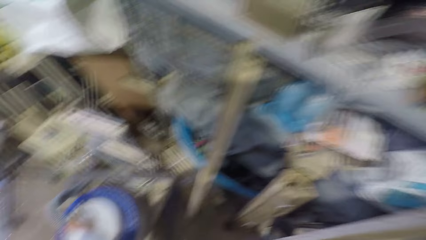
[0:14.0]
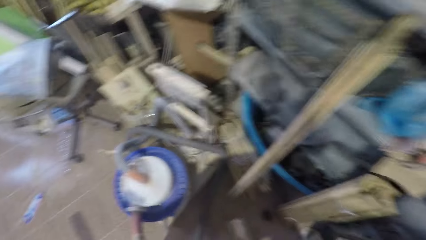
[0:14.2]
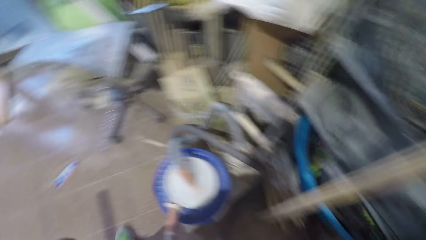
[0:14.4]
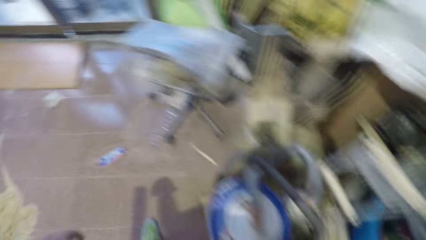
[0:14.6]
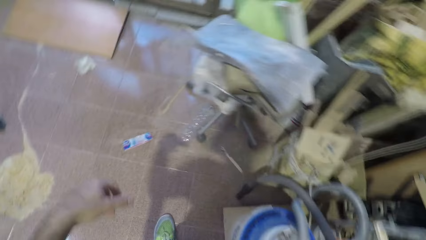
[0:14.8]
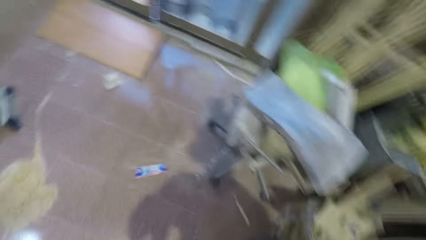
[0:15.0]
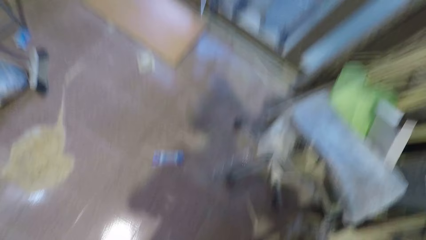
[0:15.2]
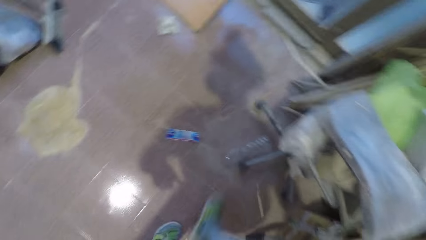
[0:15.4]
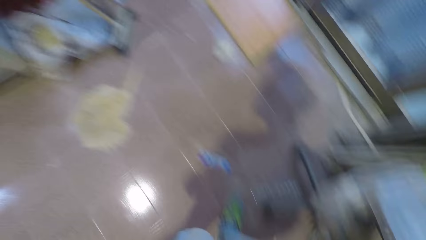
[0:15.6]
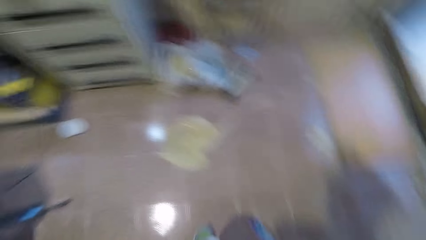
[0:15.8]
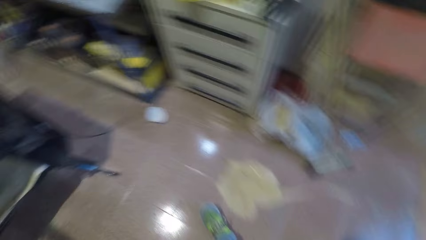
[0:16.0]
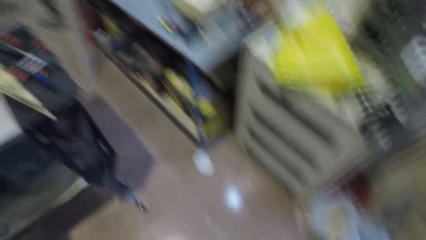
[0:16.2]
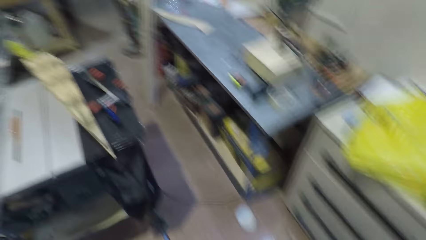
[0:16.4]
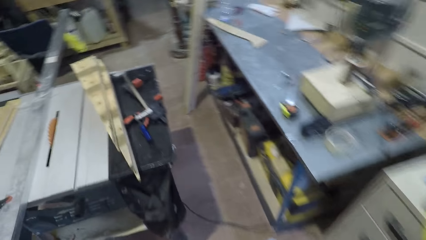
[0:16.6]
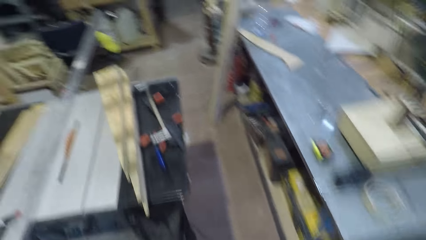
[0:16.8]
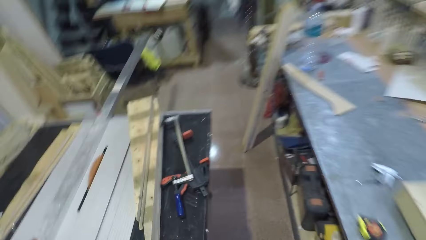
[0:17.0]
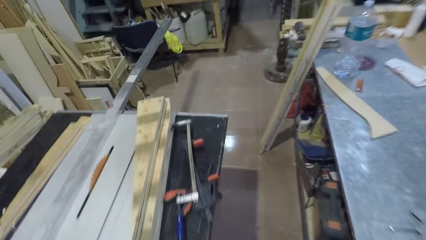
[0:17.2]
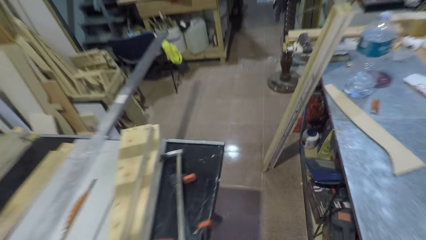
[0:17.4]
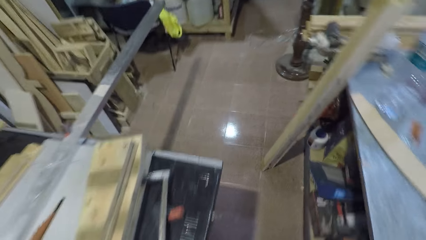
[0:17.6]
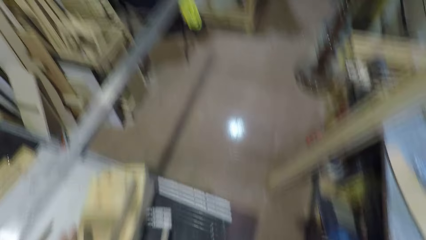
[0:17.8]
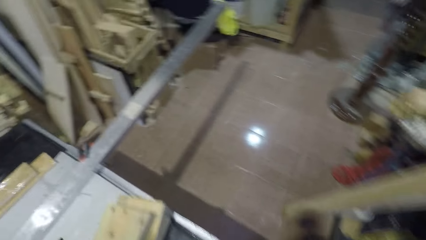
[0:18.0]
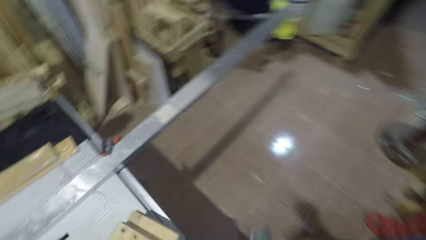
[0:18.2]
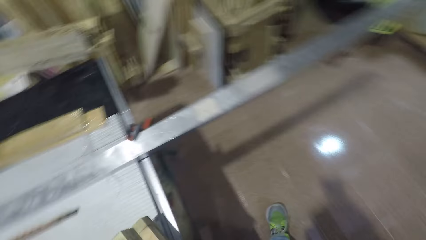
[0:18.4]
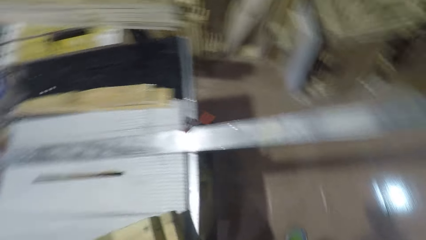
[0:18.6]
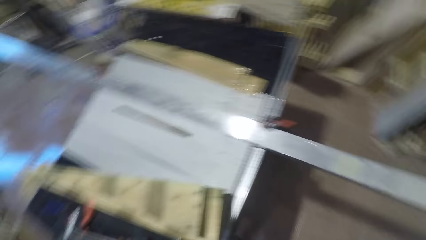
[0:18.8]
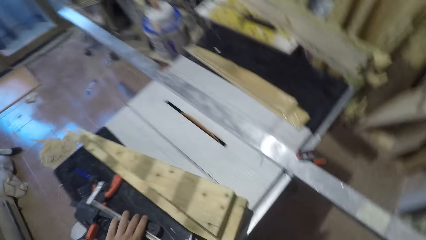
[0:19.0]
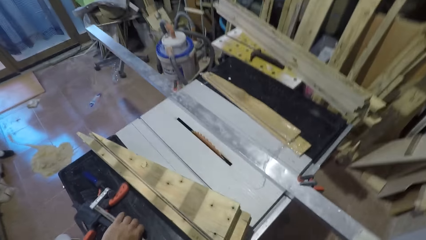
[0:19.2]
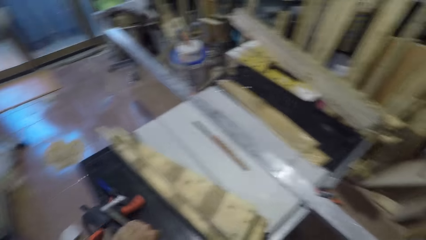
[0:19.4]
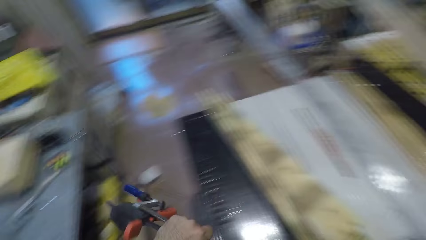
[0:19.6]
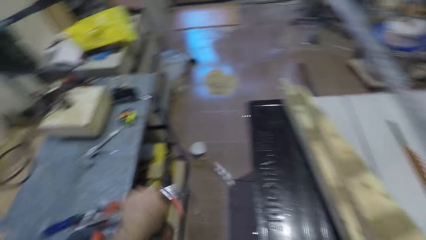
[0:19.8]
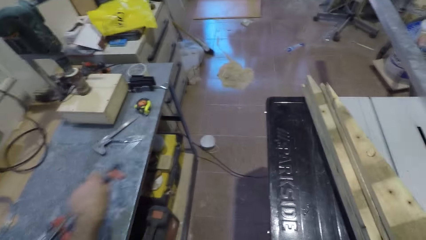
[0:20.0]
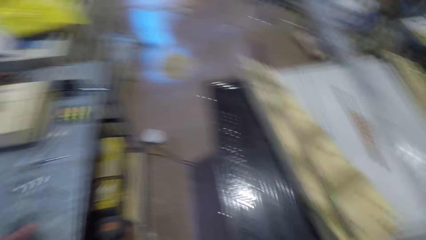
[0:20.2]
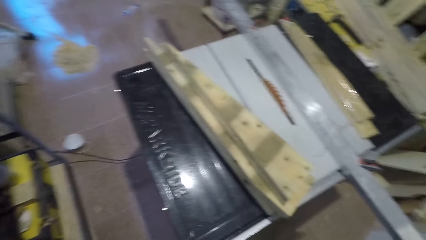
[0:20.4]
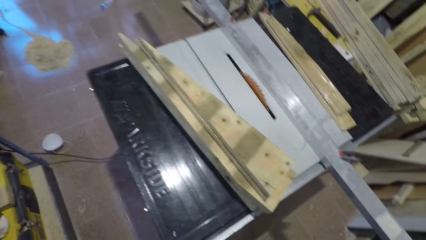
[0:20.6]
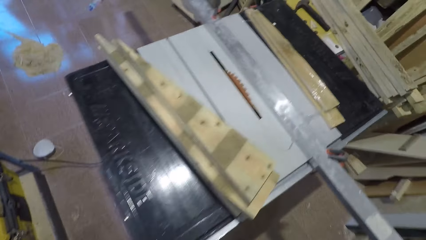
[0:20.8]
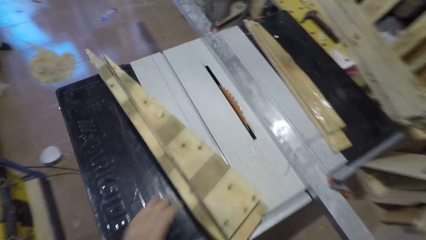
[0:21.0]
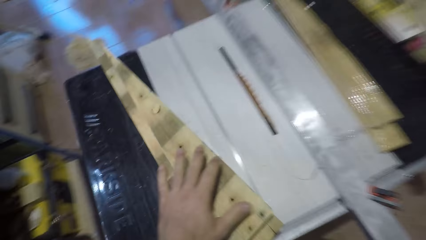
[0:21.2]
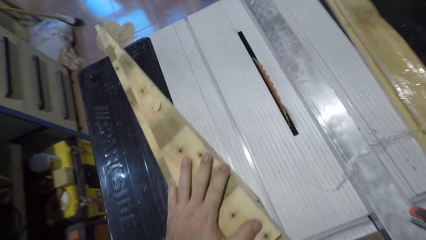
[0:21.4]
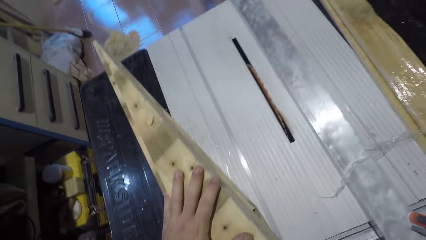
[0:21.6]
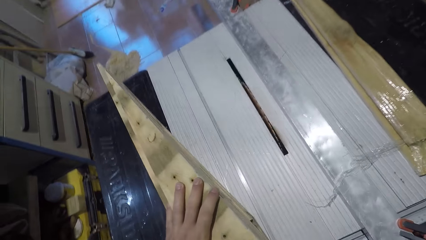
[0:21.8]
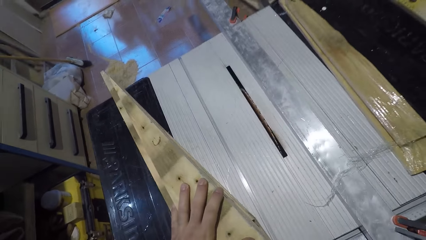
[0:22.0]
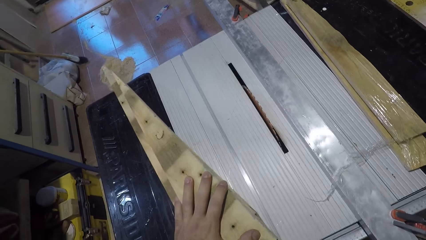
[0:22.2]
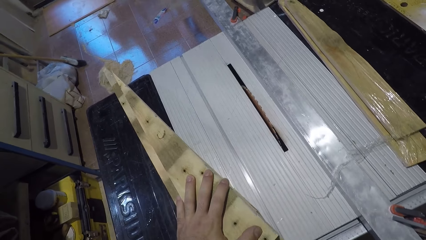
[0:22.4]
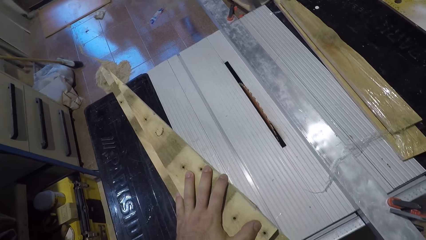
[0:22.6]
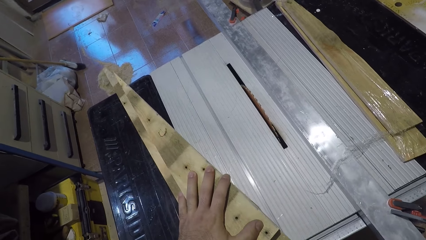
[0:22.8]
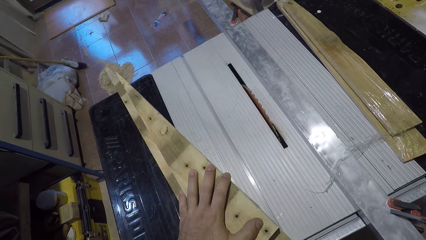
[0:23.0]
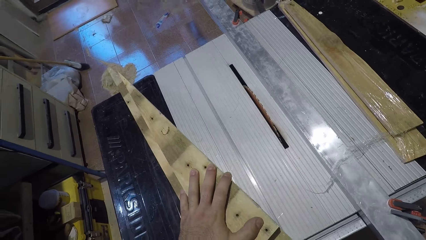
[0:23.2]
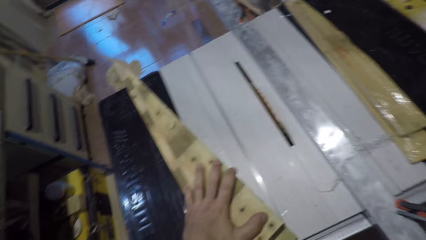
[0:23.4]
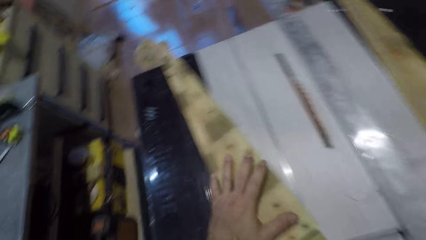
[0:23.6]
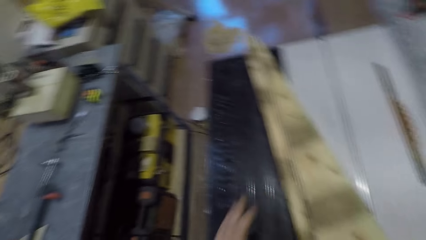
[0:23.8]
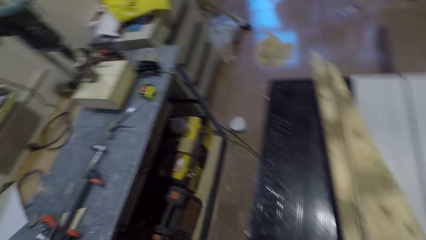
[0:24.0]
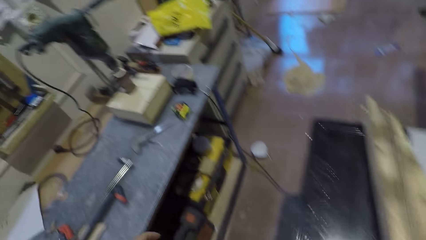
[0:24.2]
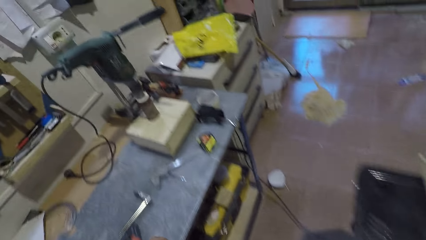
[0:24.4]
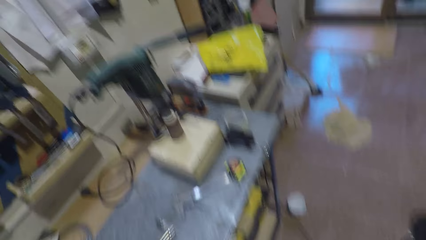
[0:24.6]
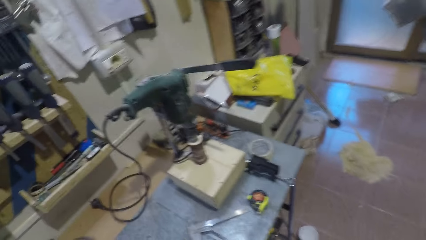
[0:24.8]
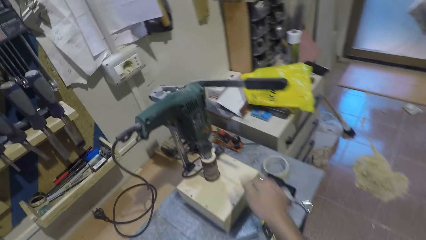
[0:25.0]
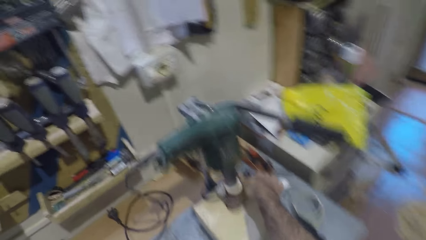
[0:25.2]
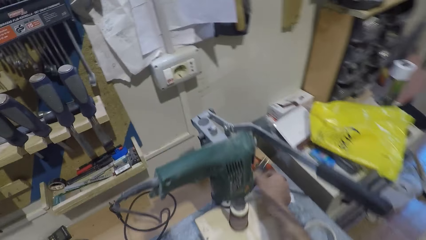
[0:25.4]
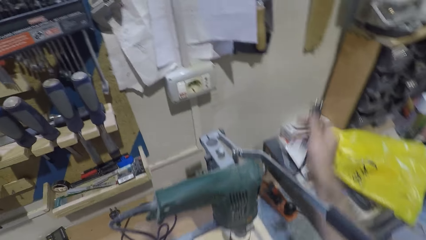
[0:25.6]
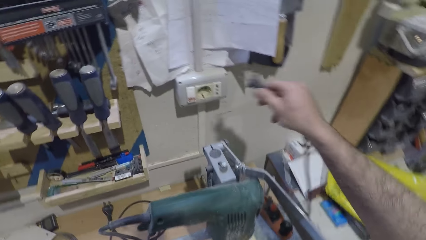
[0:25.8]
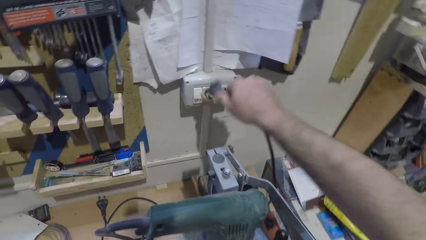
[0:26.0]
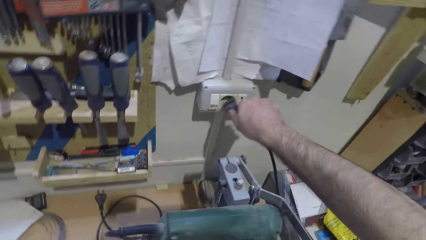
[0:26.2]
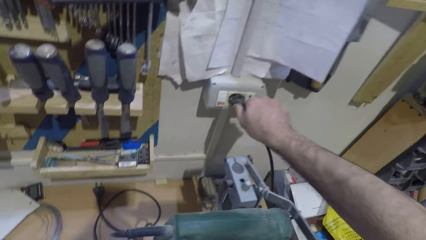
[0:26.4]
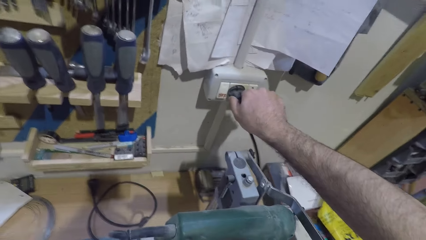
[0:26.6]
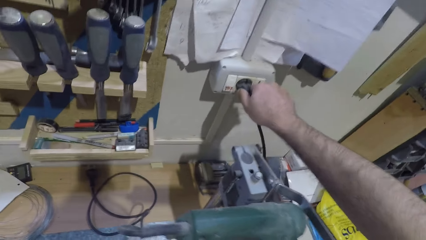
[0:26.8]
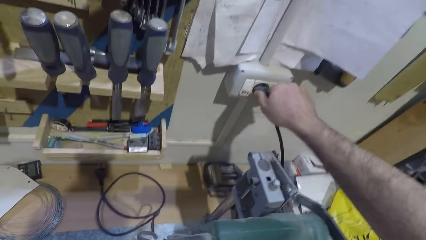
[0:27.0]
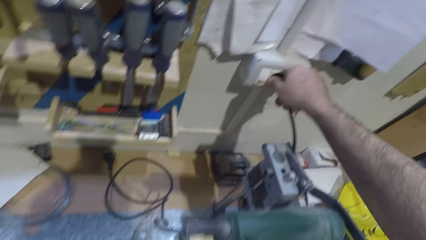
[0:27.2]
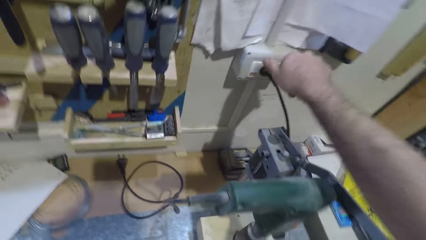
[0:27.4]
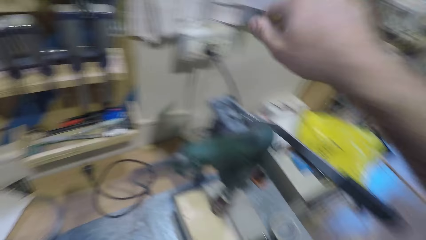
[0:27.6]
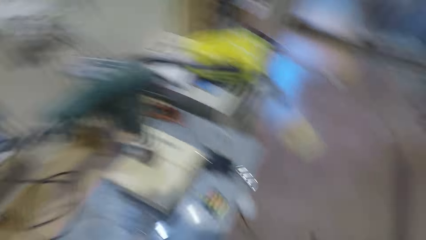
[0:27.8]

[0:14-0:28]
The camera wearer walks in the room. He picks up a clamp from the table saw. He places the clamp on another table. He places his left hand on a piece of wood, and removes his hand from the wood. He walks in the room. He plugs in a cable into a socket.

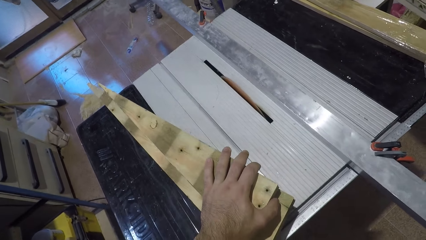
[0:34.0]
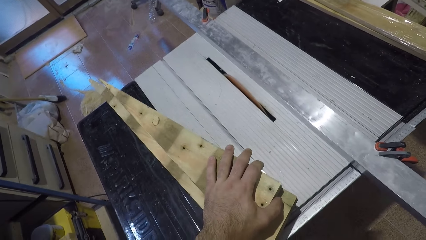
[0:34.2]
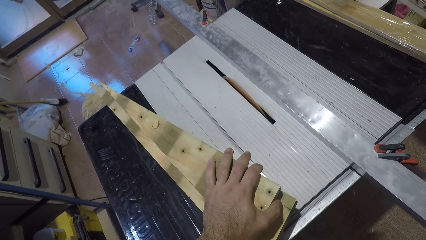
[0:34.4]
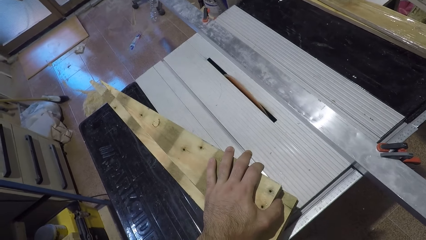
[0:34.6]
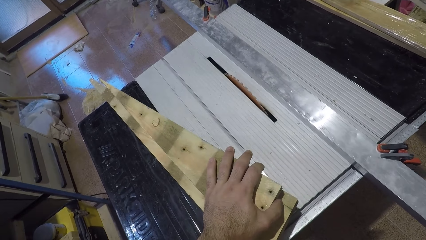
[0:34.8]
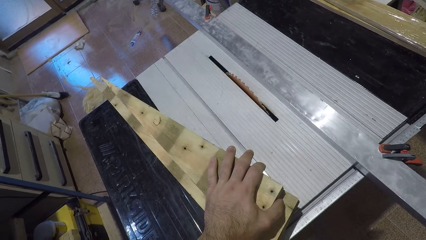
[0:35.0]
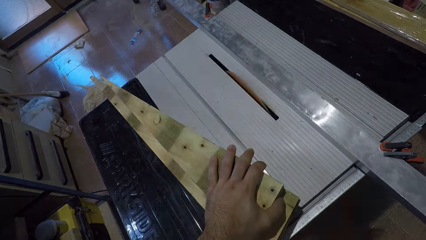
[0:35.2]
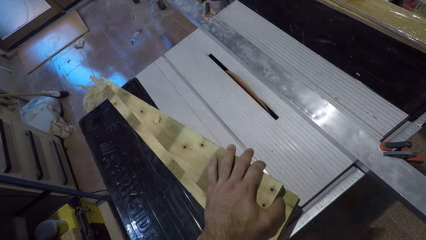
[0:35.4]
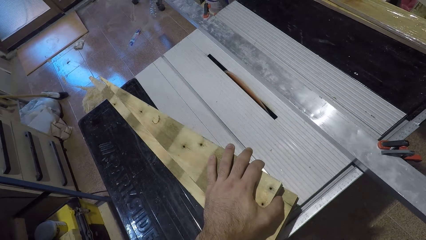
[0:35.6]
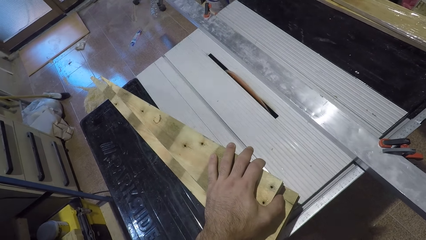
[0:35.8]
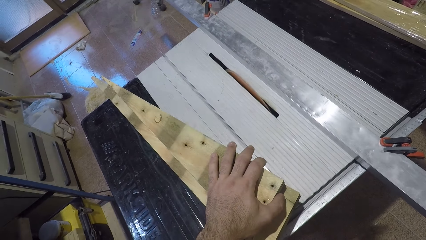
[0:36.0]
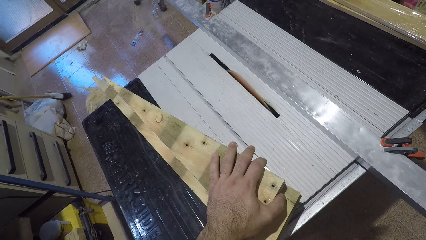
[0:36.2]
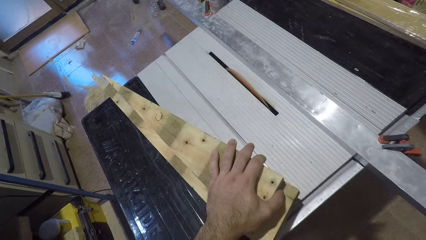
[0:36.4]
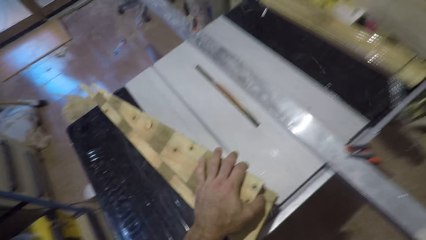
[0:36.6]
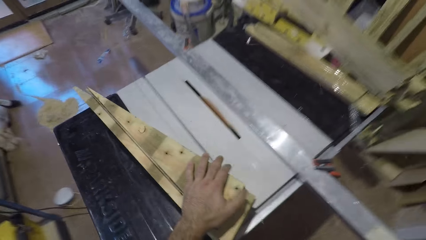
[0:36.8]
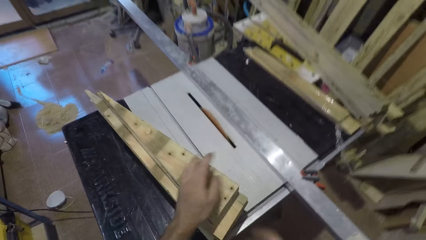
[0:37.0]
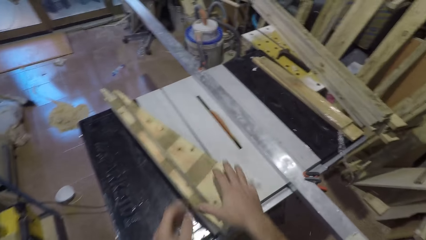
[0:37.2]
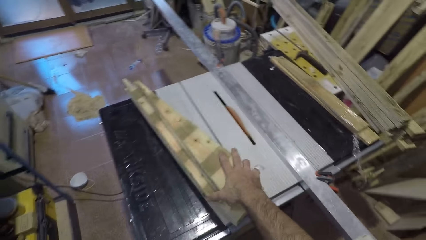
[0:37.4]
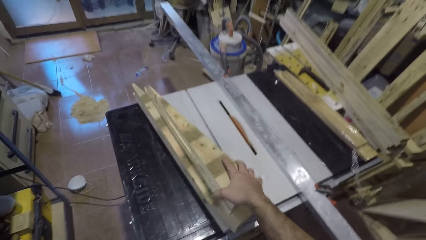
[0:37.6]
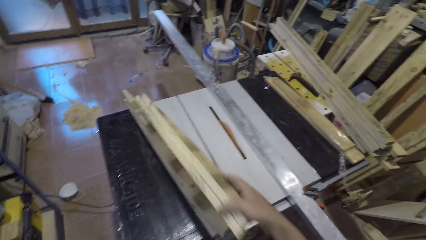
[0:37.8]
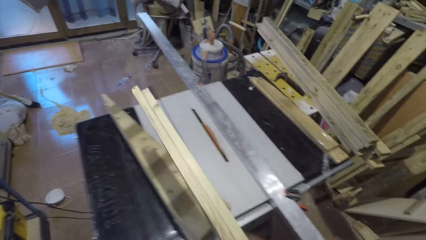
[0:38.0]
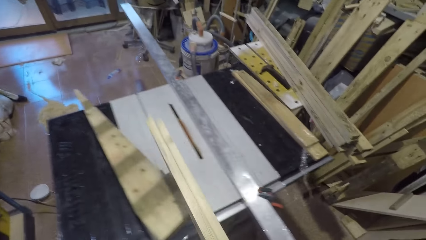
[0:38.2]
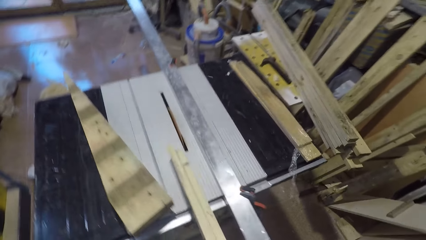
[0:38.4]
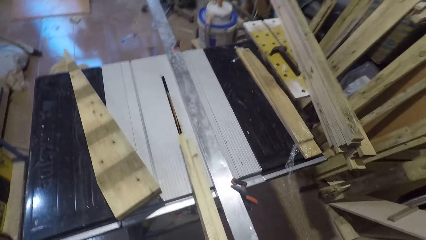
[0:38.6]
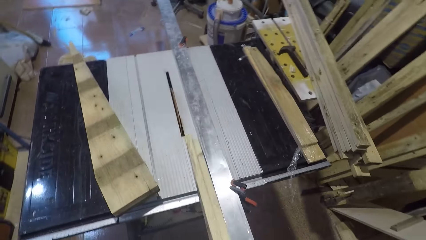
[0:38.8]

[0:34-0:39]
The camera wearer places his hand on the pieces of wood. He picks up a piece of wood from the table saw.
